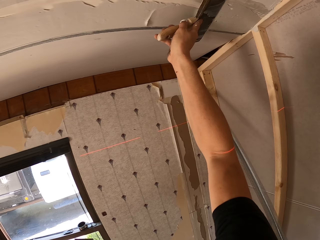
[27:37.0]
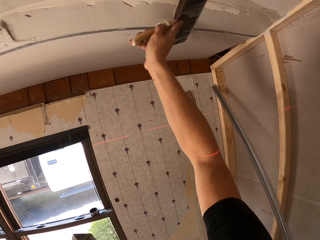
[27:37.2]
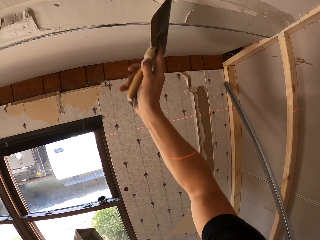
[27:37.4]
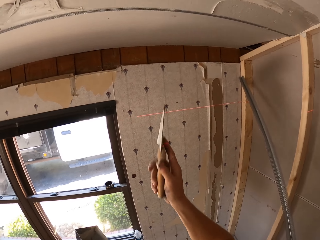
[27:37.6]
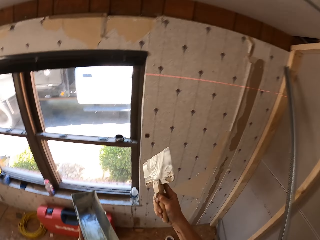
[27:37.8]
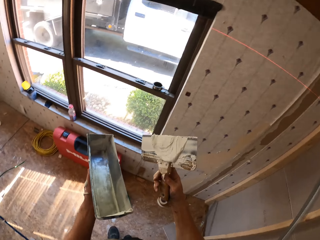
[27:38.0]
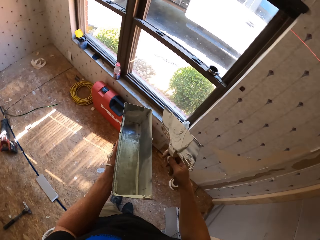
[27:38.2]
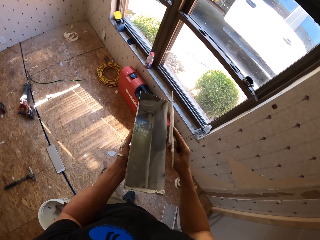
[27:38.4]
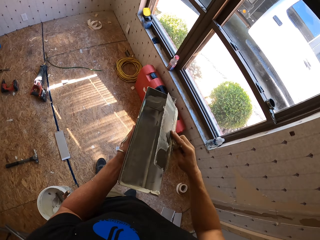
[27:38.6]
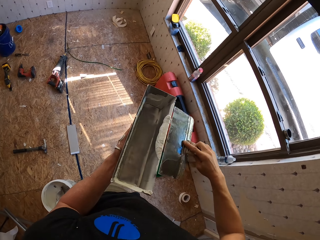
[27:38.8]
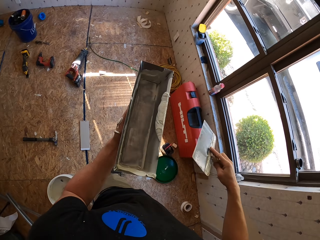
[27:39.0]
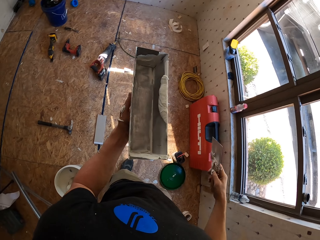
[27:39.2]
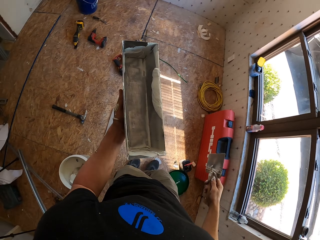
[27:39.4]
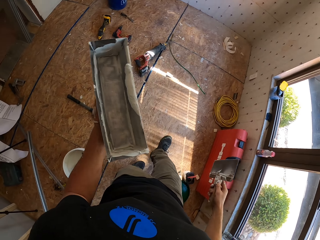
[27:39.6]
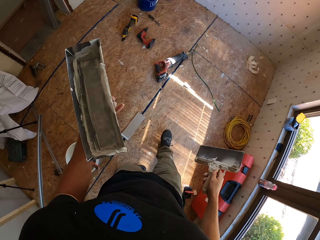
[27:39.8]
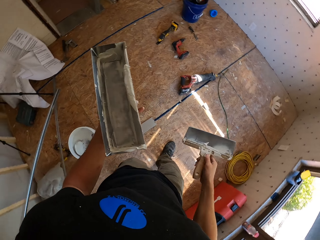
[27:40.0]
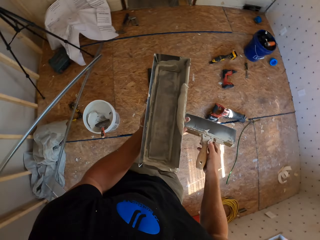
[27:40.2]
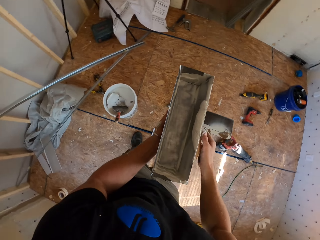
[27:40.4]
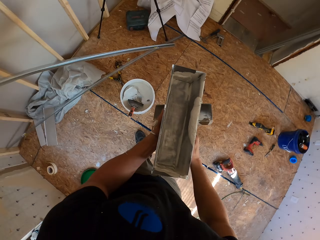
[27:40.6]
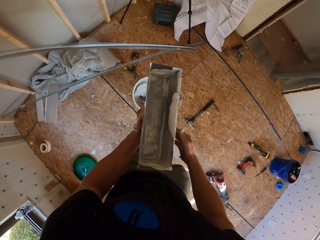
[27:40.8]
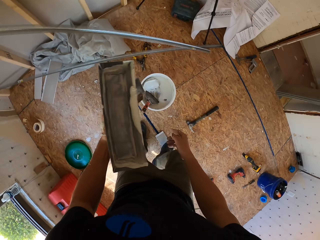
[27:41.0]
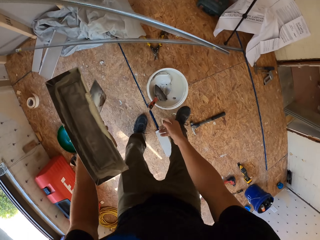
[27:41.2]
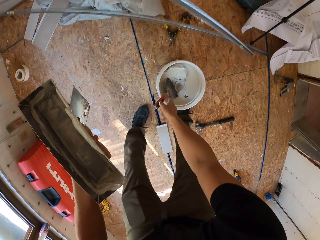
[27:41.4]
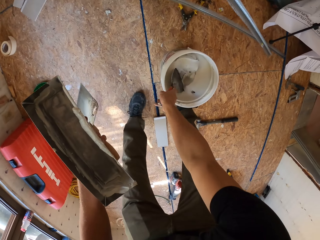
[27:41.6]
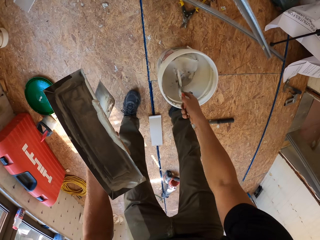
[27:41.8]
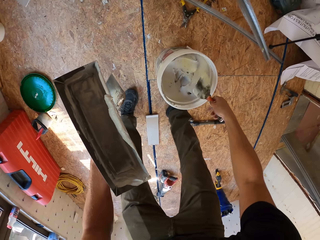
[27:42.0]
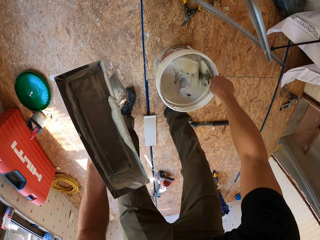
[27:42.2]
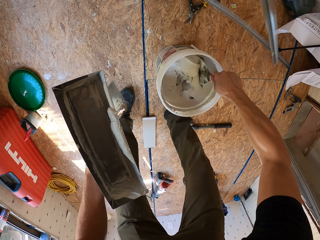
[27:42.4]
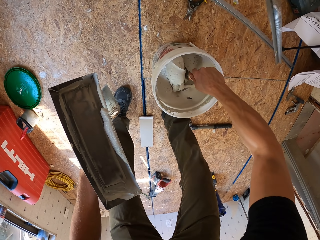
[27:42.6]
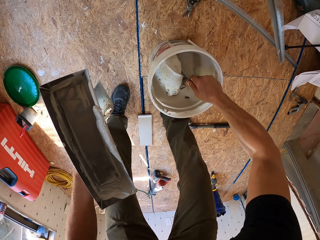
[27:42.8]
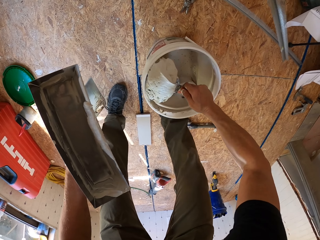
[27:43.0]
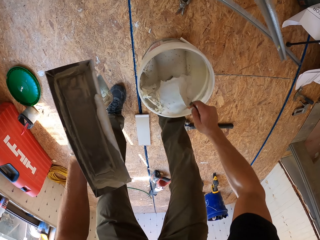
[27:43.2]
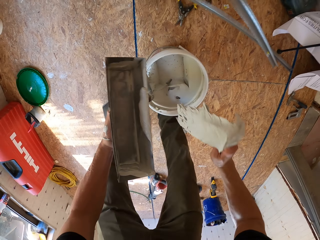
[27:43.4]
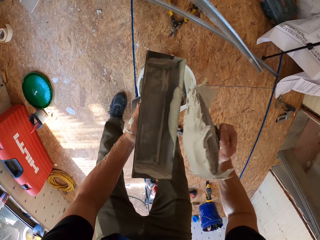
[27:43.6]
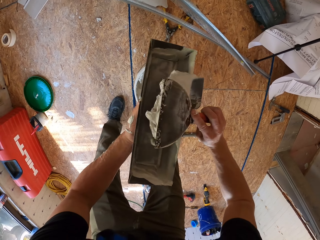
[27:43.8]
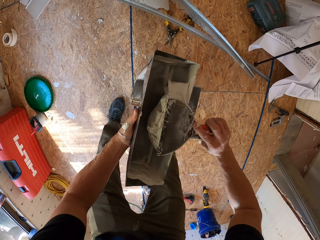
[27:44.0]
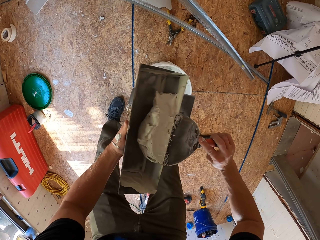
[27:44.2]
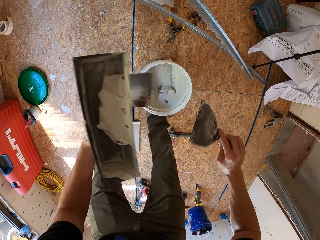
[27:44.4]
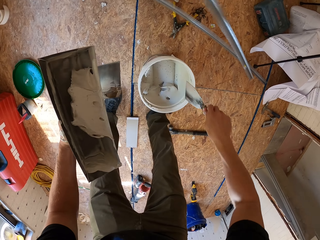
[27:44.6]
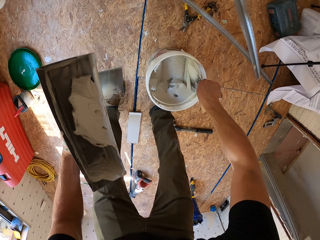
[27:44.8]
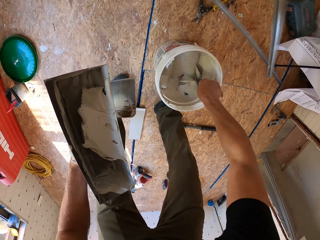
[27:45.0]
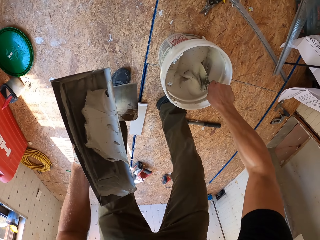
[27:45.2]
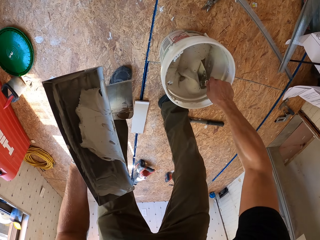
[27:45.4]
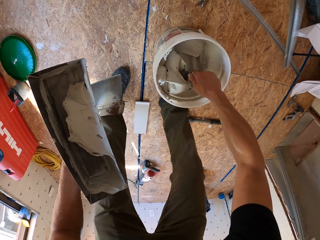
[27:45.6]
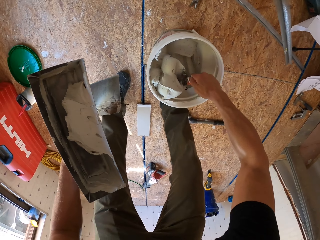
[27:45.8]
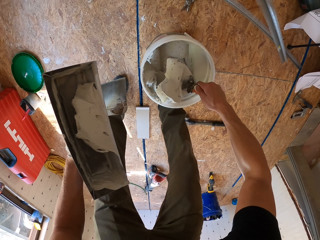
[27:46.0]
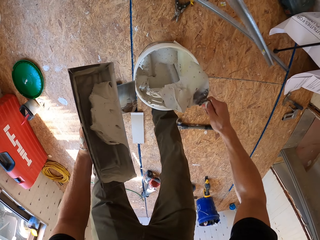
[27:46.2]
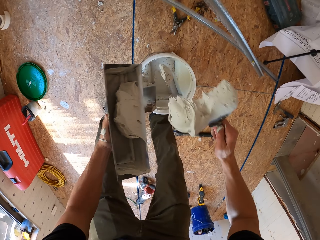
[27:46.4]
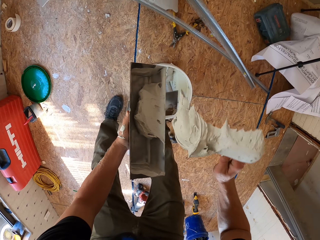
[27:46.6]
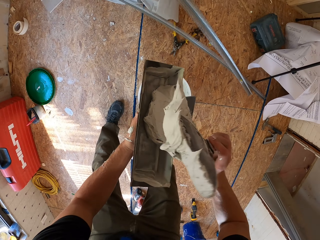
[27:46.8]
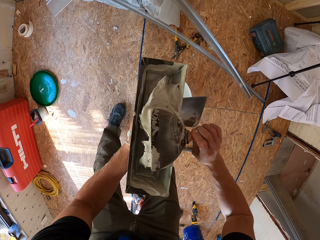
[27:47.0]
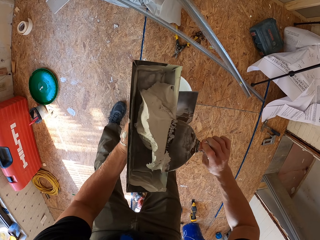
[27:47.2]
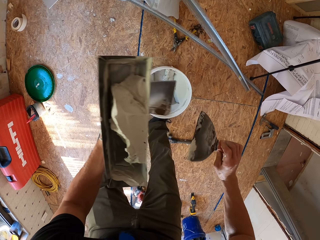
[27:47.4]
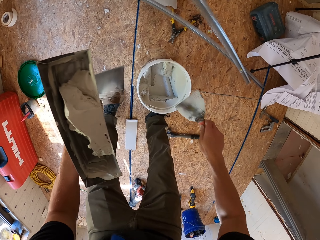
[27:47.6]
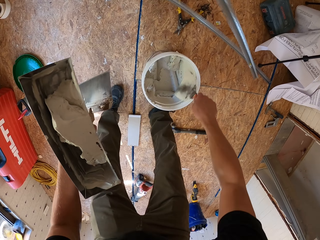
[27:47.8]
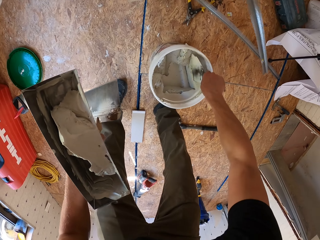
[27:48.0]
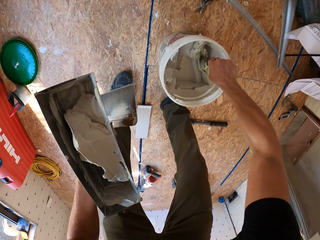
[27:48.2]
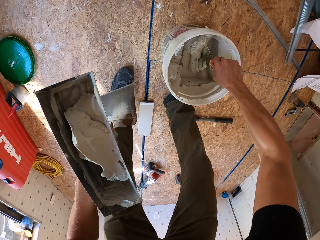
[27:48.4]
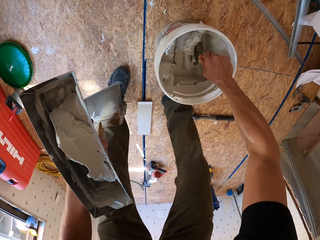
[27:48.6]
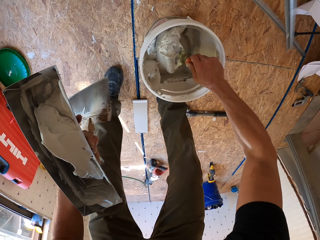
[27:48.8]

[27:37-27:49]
The camera wearer wipes the paint on the paint container. They exchange the paintbrush to the left hand. They pick the spatula from the bucket. They scoop the paint from the bucket. They wipe the paint on the paint bucket. They scoop the paint from the bucket. They add wood enamel on the container. They wipe the paint on the paint bucket.

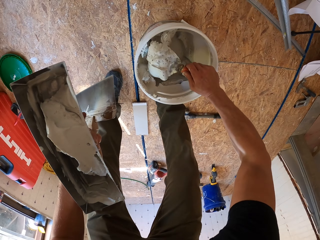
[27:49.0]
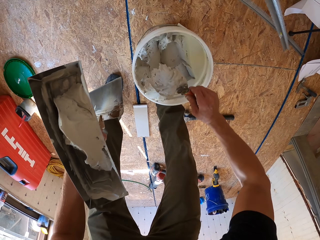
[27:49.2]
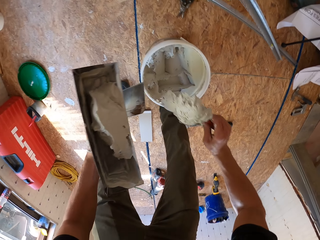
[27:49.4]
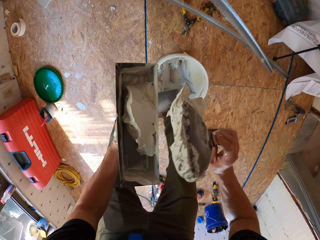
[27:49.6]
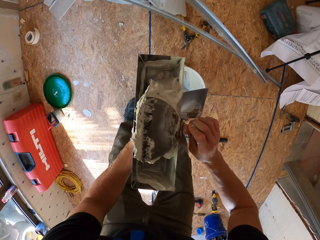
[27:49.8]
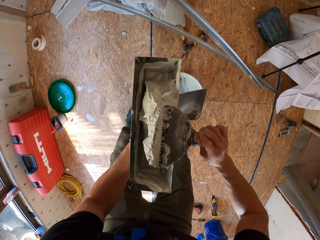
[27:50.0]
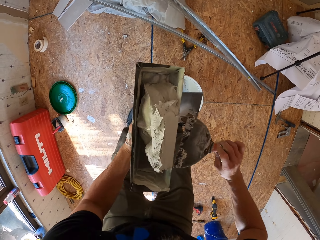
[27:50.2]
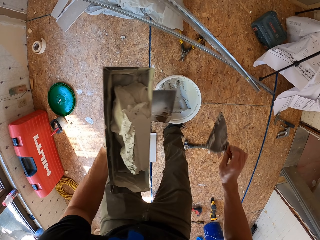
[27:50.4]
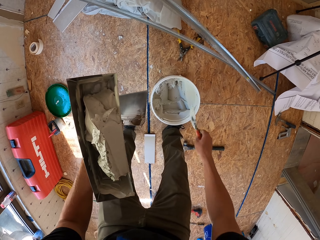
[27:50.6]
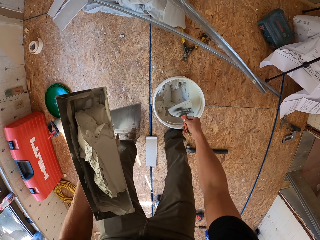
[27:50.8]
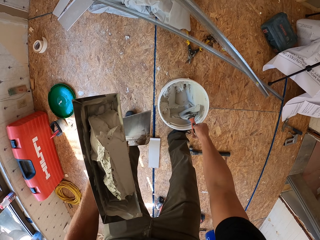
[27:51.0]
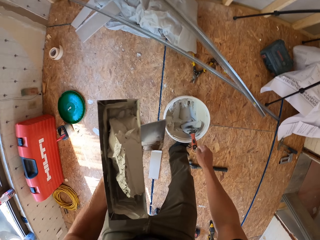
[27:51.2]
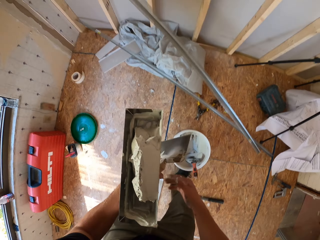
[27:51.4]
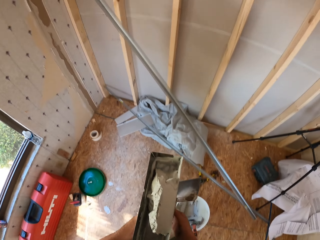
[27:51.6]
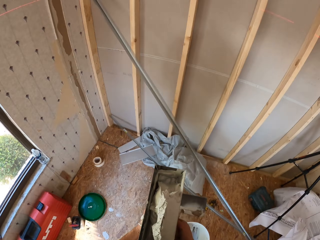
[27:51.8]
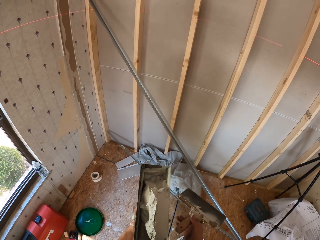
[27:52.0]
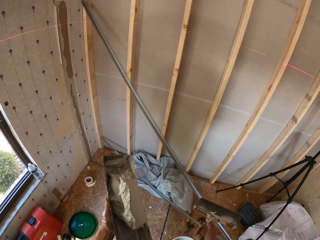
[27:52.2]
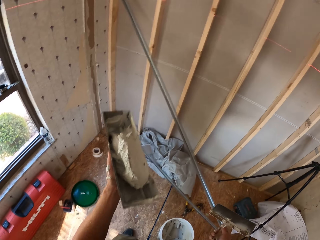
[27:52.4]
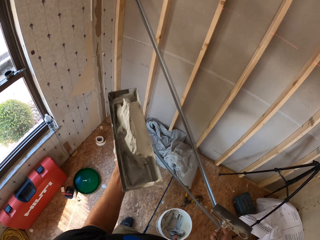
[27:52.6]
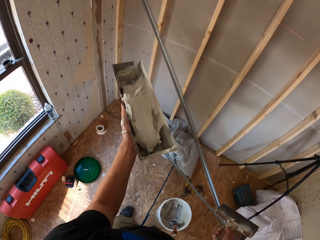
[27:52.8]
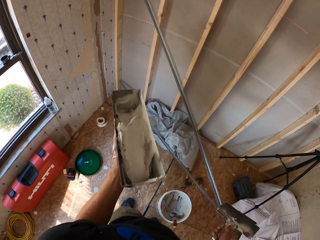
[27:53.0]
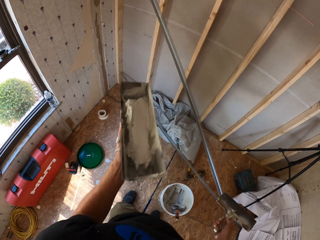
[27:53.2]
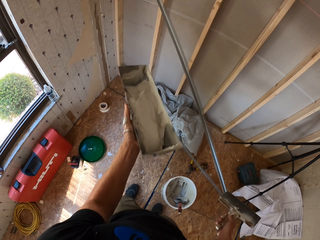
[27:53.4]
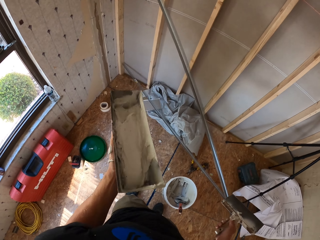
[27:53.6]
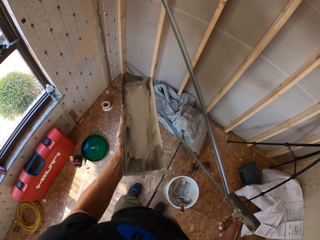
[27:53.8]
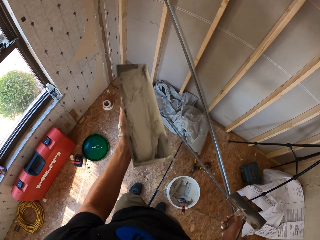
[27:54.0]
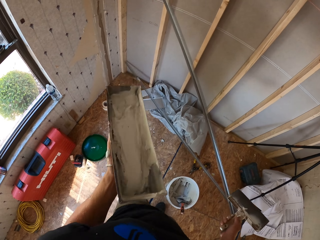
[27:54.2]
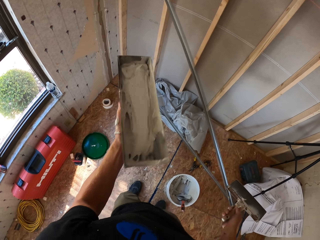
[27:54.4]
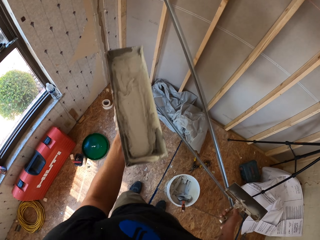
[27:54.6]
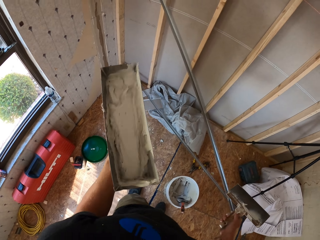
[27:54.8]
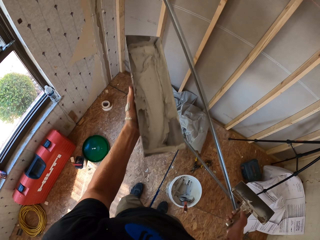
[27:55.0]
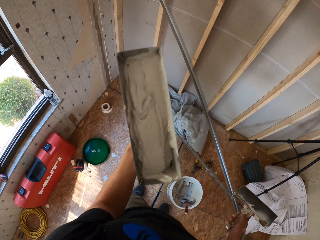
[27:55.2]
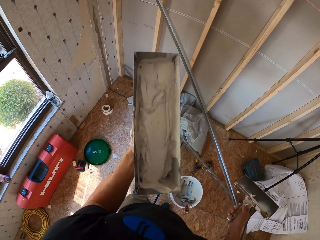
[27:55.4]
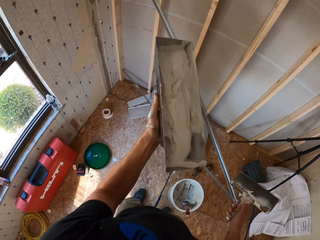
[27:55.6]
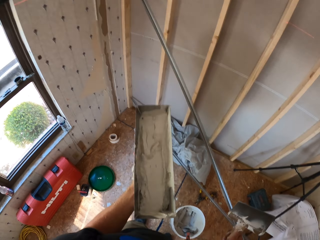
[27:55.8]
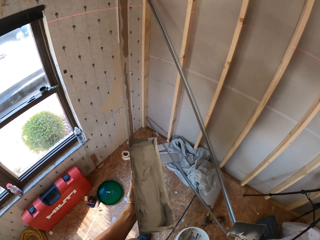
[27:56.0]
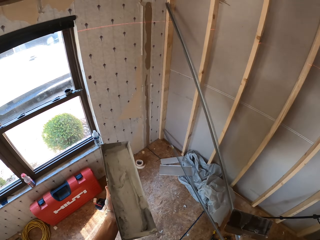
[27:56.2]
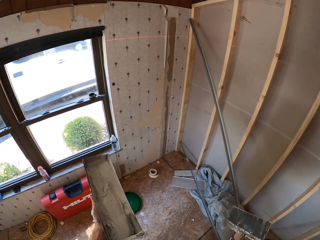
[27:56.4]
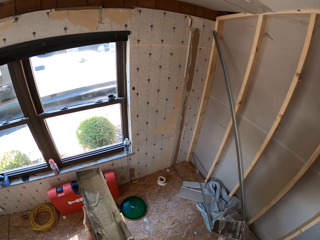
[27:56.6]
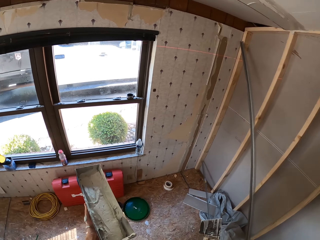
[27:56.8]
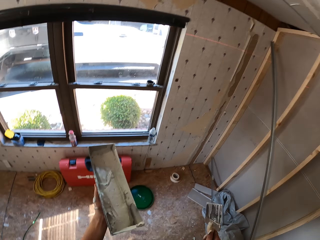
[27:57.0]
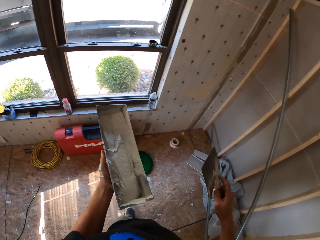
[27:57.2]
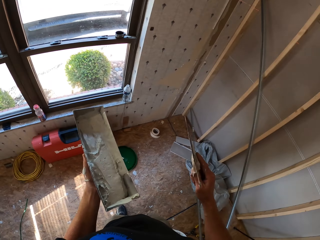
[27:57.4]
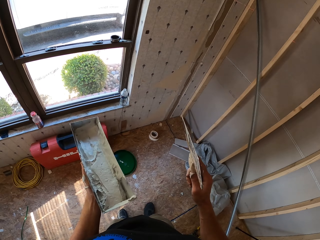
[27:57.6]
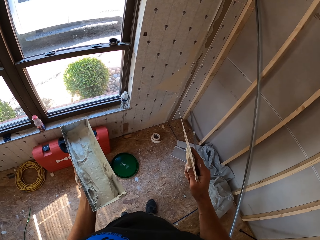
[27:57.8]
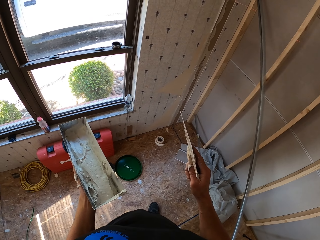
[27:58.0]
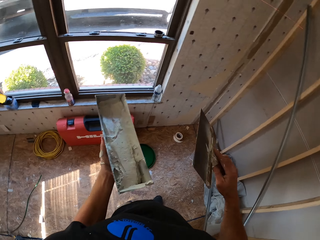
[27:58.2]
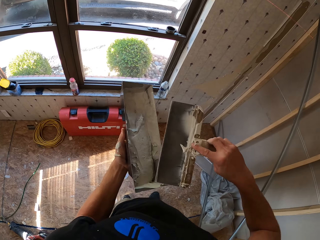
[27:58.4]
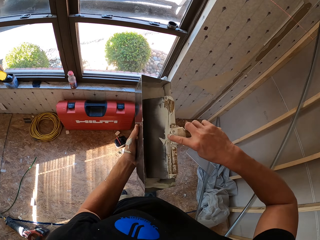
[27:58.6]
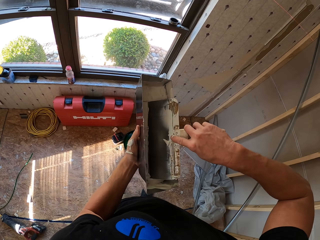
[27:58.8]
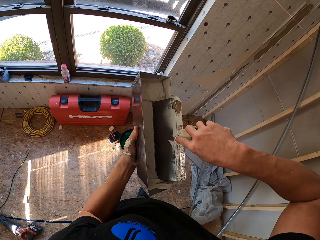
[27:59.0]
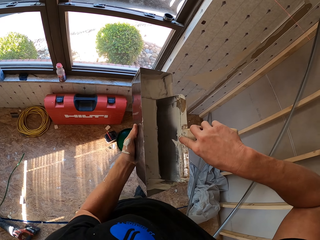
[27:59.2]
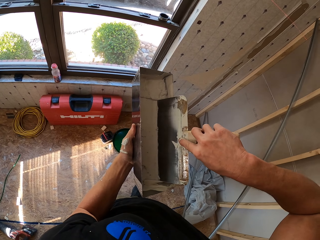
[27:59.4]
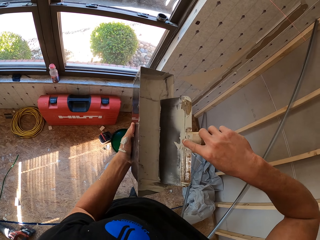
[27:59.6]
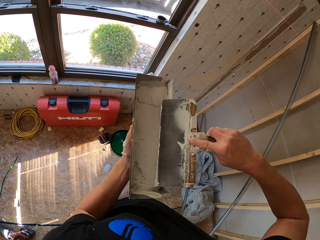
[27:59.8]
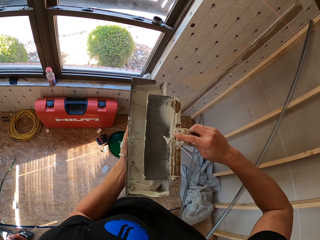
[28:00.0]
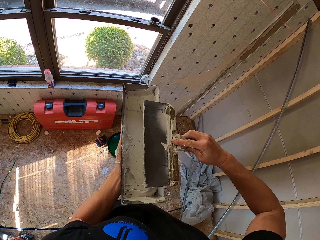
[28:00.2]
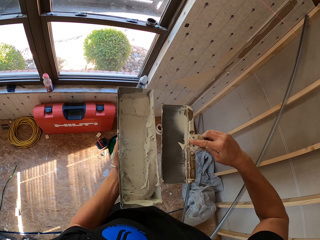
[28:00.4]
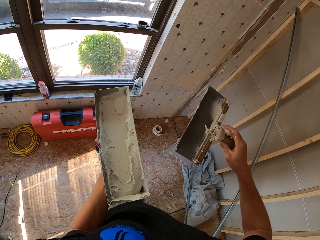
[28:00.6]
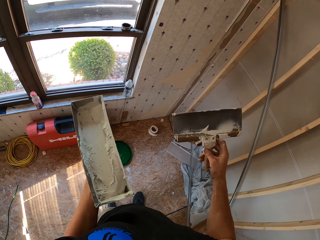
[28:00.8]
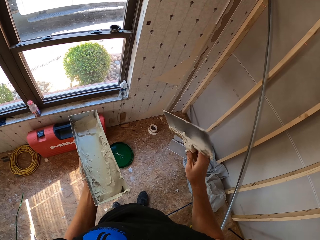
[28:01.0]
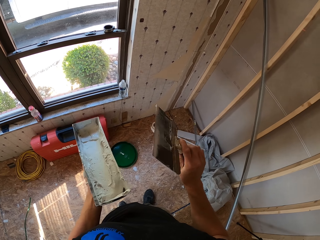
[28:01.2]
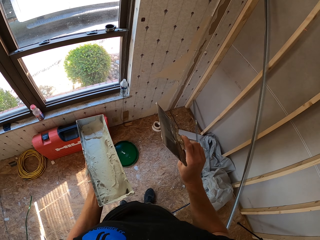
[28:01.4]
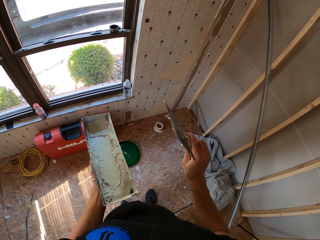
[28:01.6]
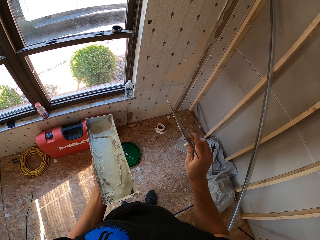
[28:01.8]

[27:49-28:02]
The camera wearer scoops the paint from the bucket. They wipe the paint on the paint bucket. They place the spatula in the paint bucket. They exchange the paintbrush from the left hand. They shake the paint with the left hand. They scoop the paint from the container.
